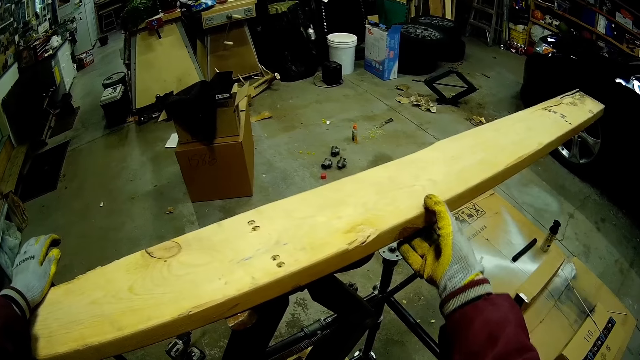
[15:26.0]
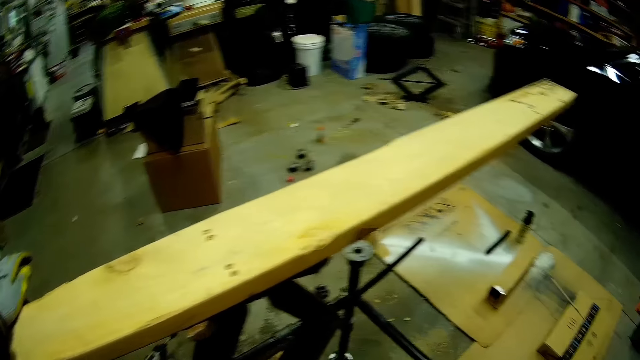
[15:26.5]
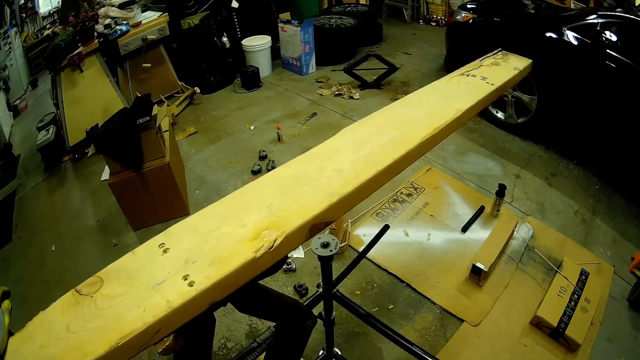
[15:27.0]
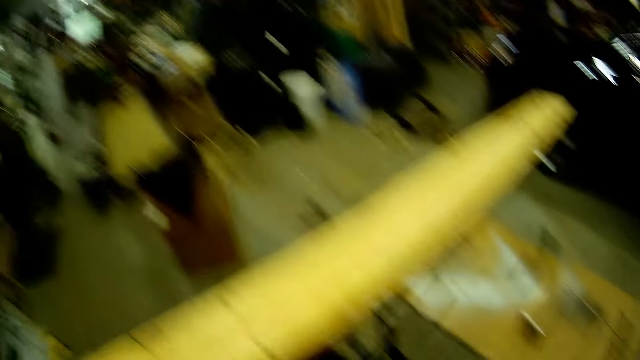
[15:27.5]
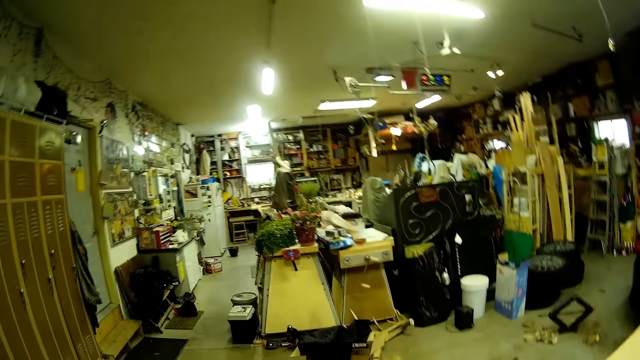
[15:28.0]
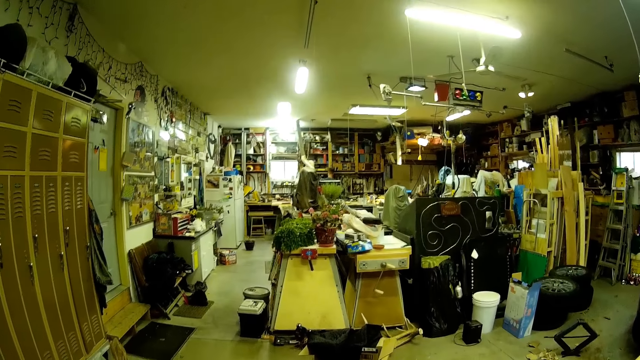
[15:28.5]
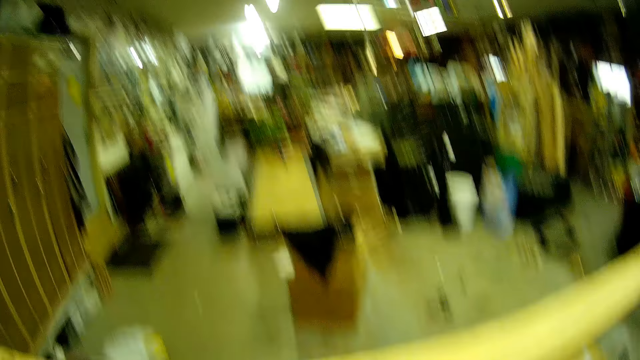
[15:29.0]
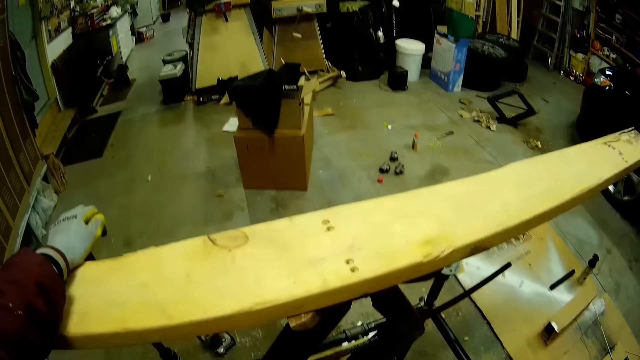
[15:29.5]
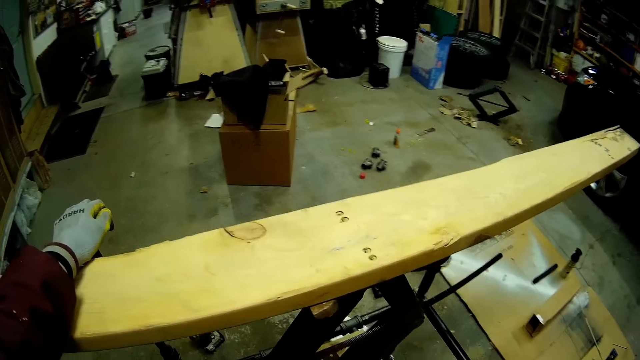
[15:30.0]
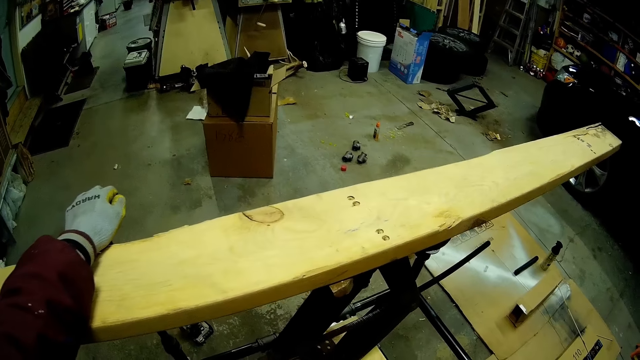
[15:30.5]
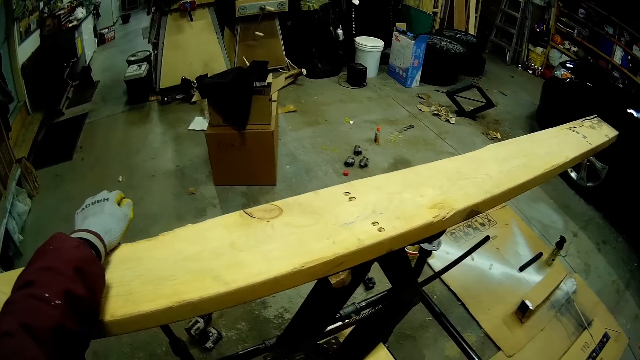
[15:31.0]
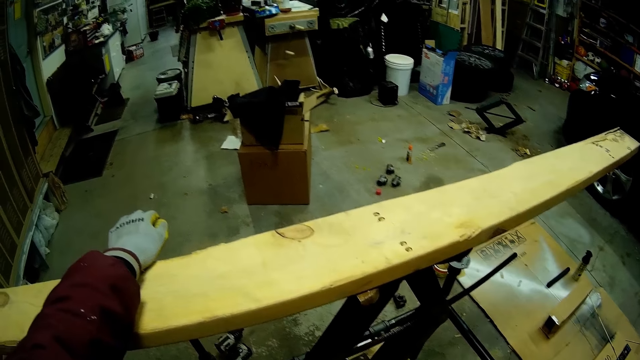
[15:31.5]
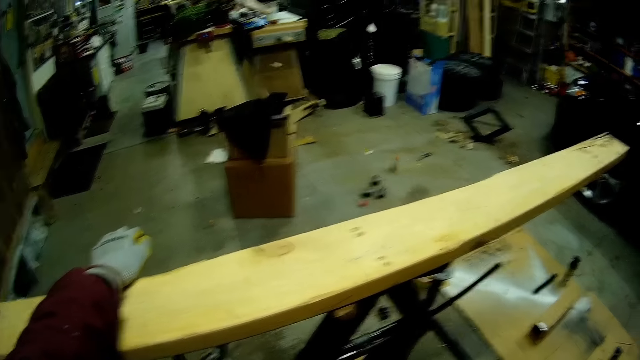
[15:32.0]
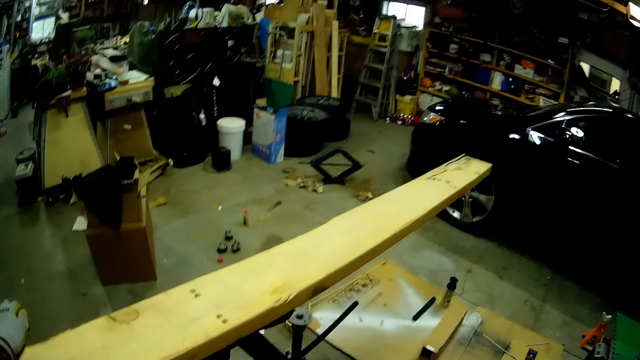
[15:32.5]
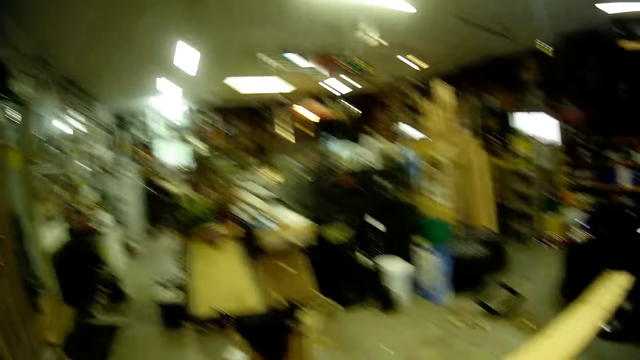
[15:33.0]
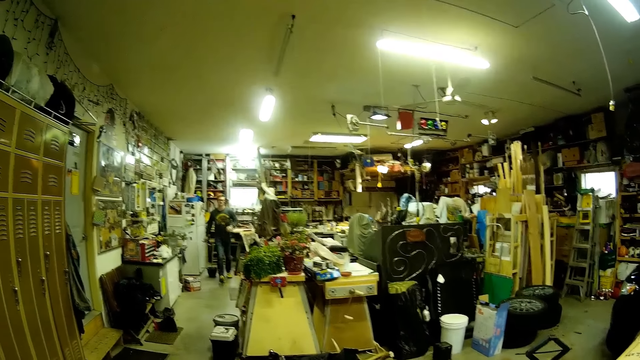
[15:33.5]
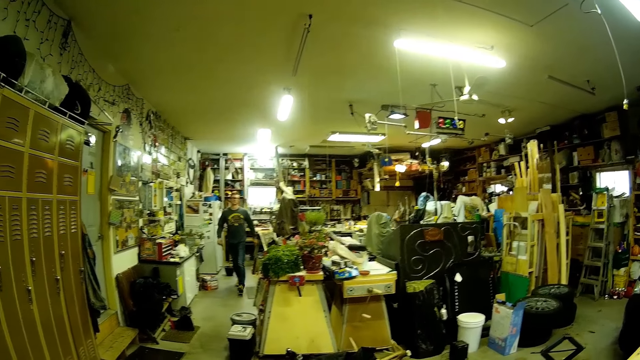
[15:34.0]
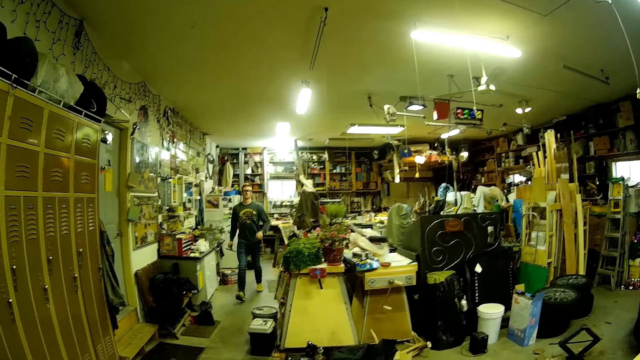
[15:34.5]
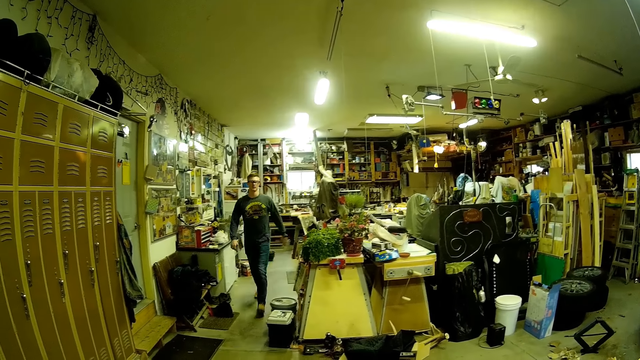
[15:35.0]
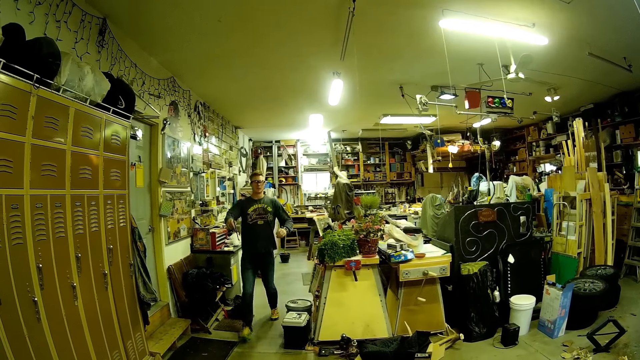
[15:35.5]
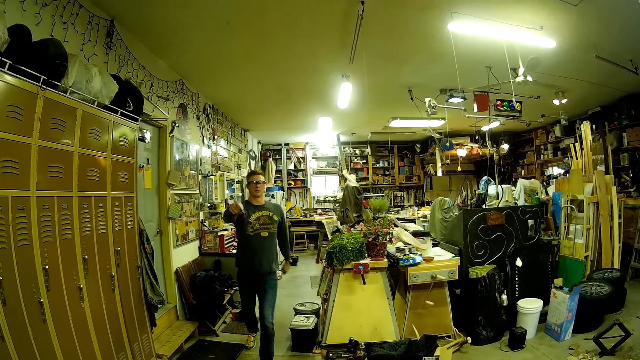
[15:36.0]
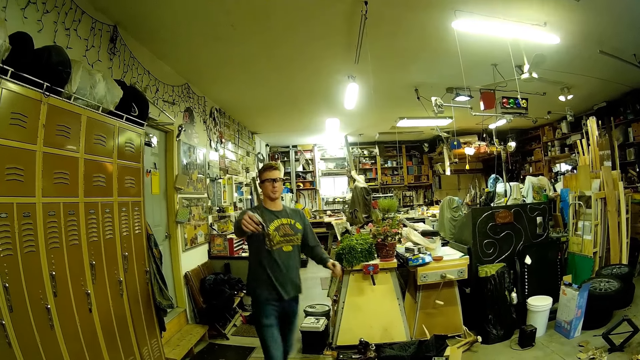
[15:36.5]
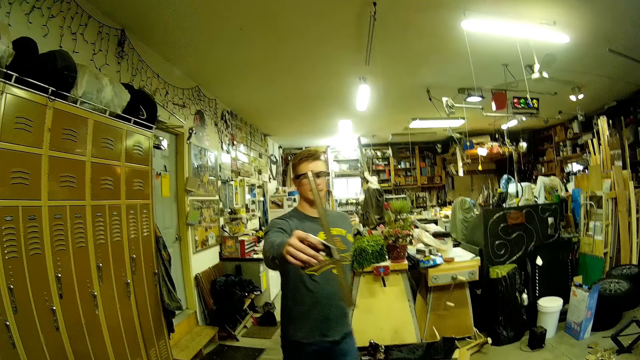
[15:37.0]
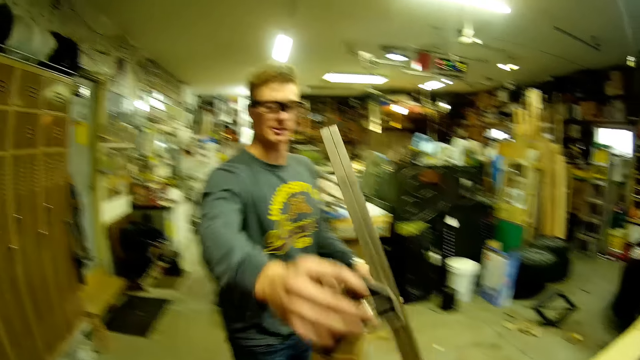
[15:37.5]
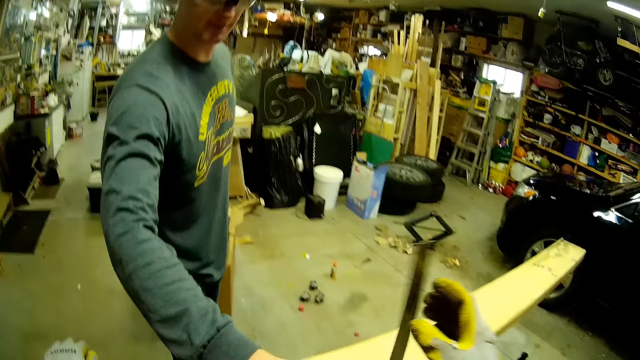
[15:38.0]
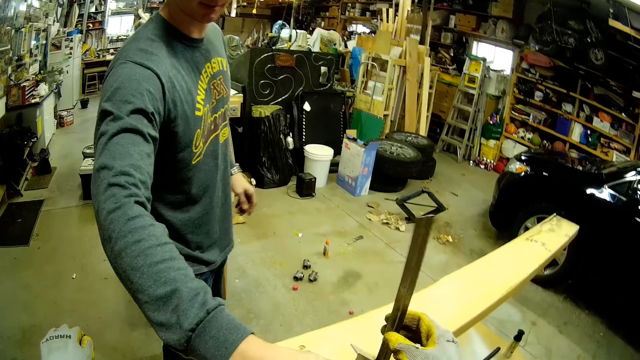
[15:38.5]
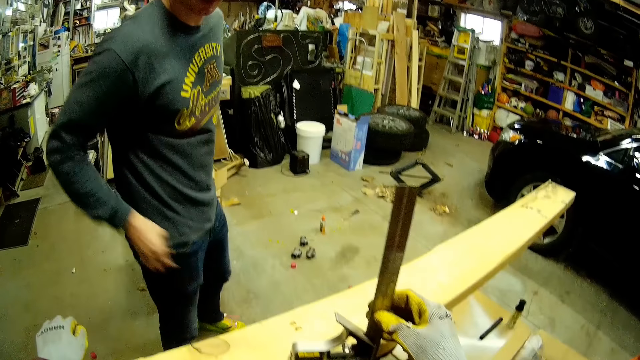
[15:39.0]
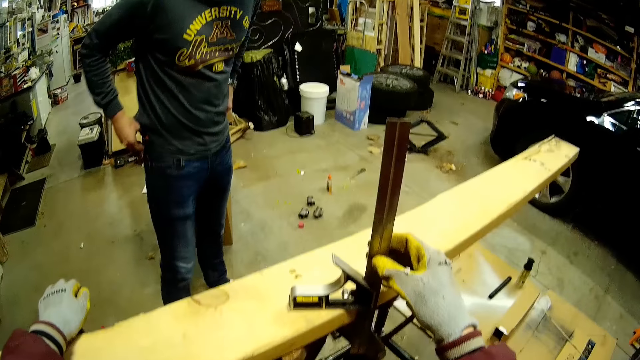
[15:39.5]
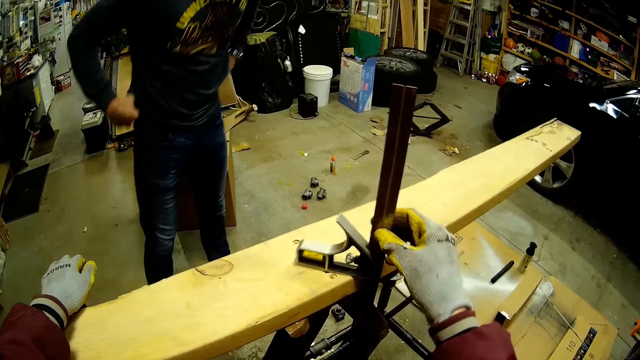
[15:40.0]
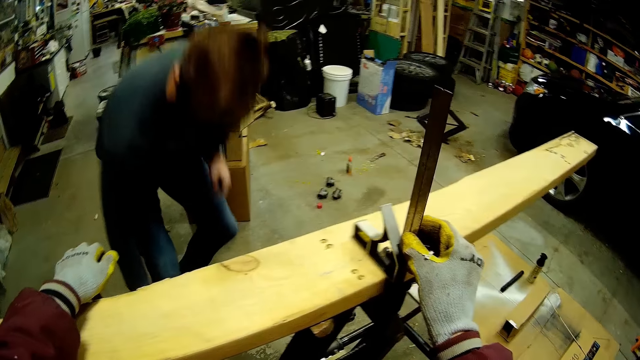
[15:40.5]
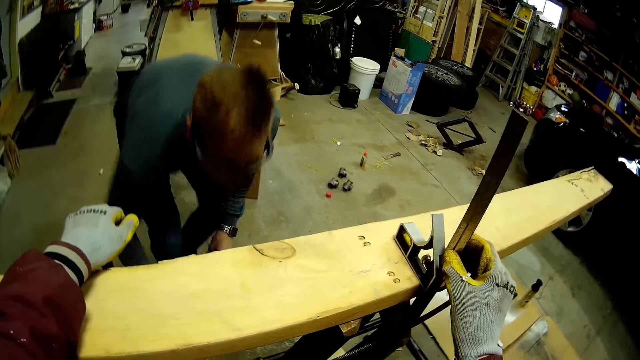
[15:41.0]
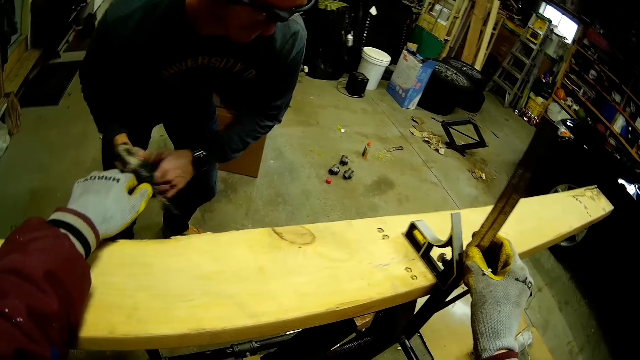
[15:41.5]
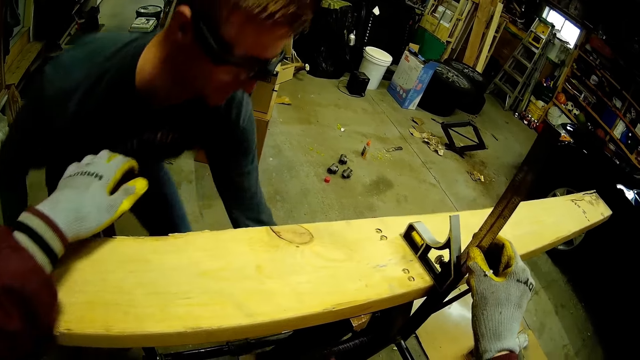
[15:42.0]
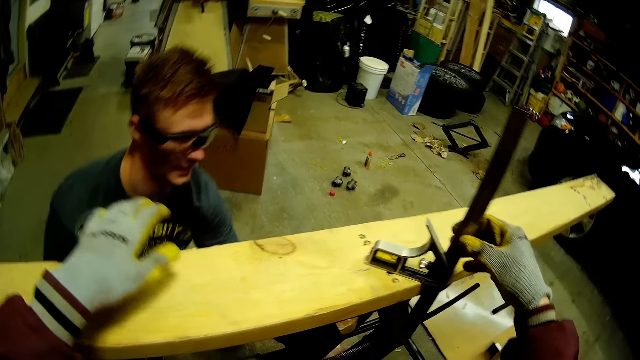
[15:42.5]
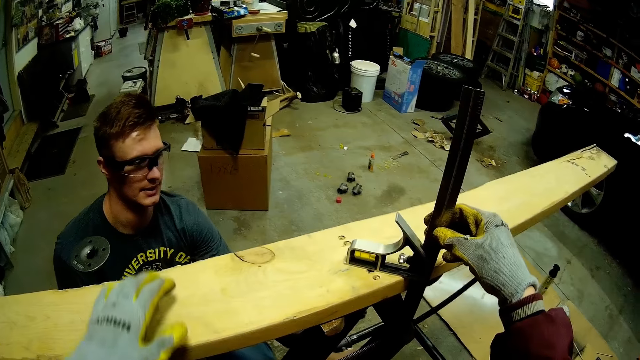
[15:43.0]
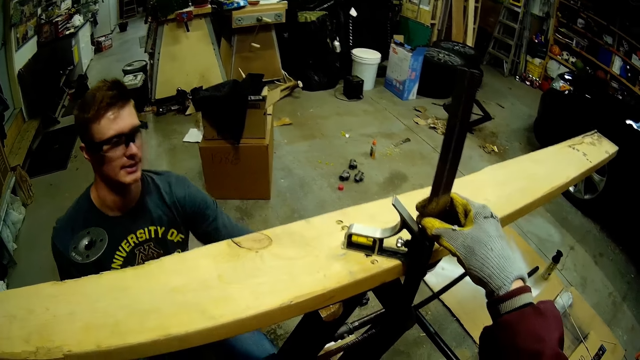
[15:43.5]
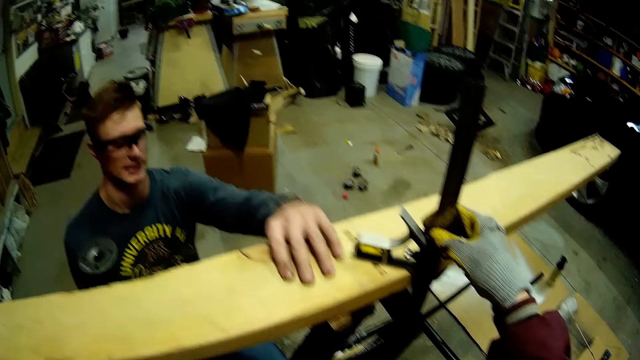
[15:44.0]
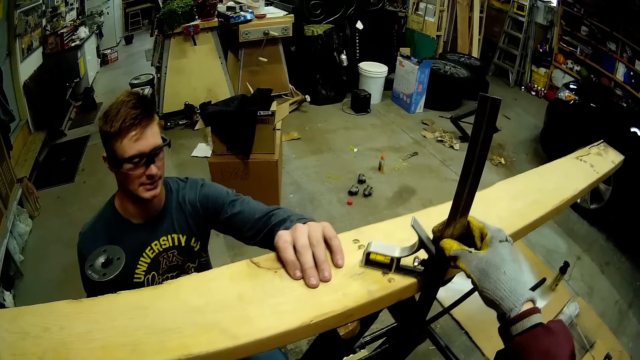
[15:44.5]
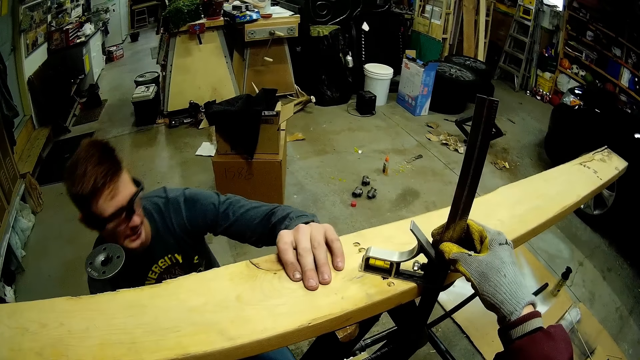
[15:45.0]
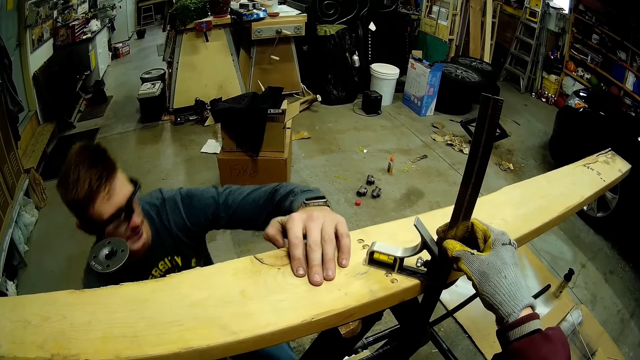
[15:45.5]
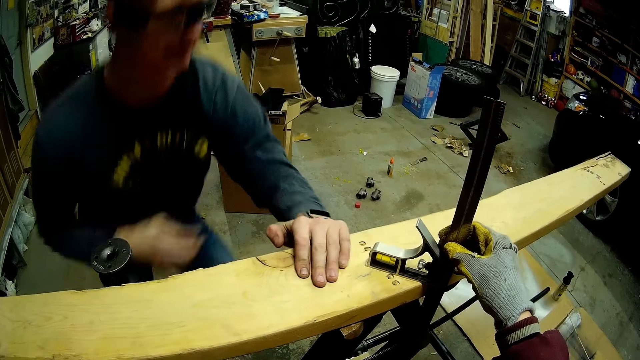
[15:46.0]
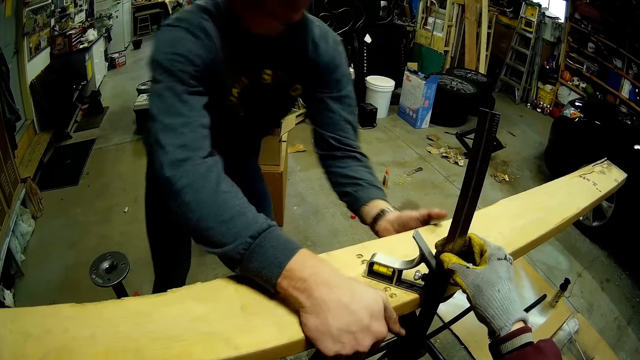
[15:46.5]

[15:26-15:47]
The camera wearer removes her right hand from the wood plank. She looks around the workshop. She holds a piece of wood. A man walks towards the camera wearer with a leveler or angle level depth gauge ruler in his right hand. The man lifts the angle level depth gauge ruler. He places the leveler on the wood plank. The camera wearer holds the angle level depth gauge ruler. She adjusts the leveler on the wood plank with her right hand. The man picks up the bolt tightening machine on the ground with his right hand. He squats in the workshop, holds the piece of wood and stands up from the floor.
